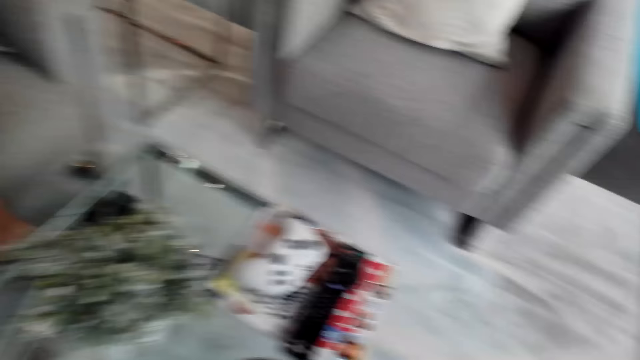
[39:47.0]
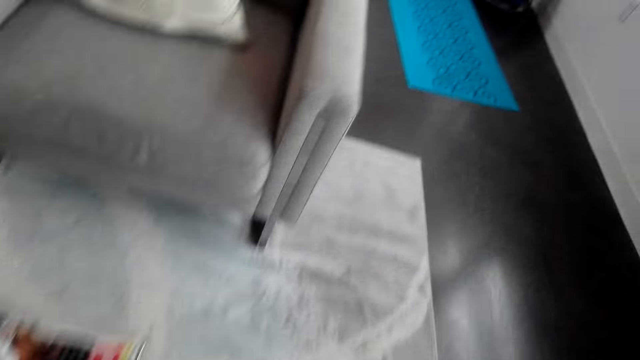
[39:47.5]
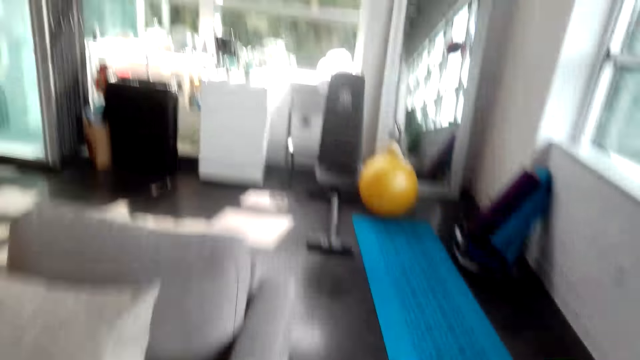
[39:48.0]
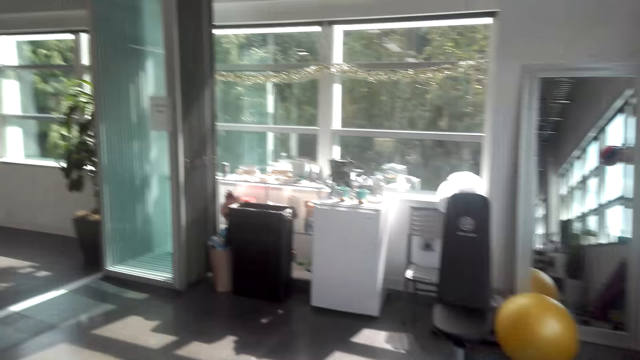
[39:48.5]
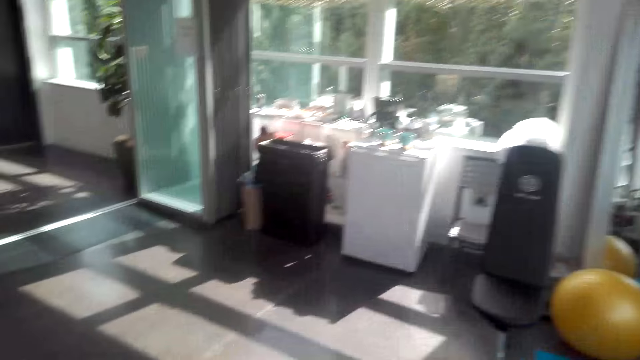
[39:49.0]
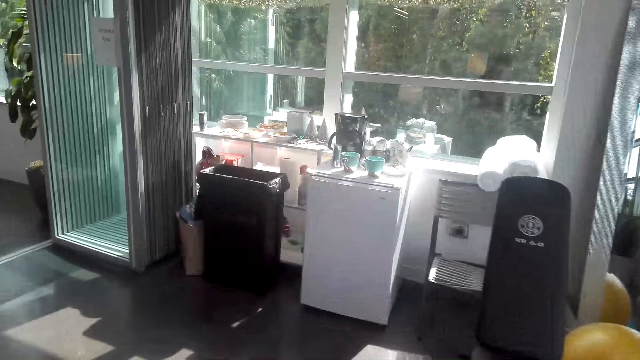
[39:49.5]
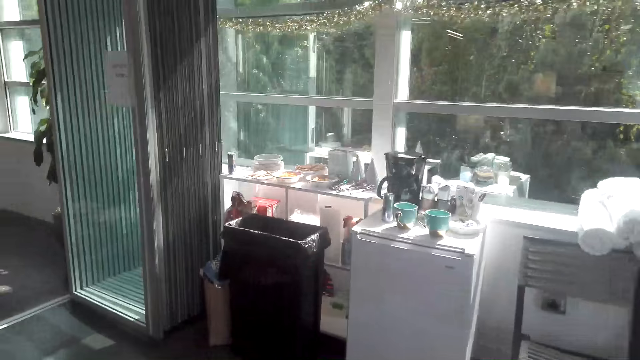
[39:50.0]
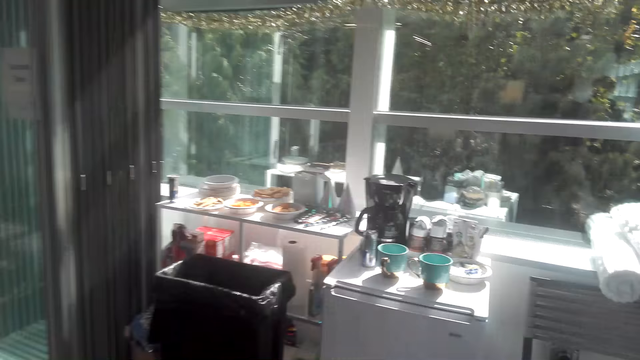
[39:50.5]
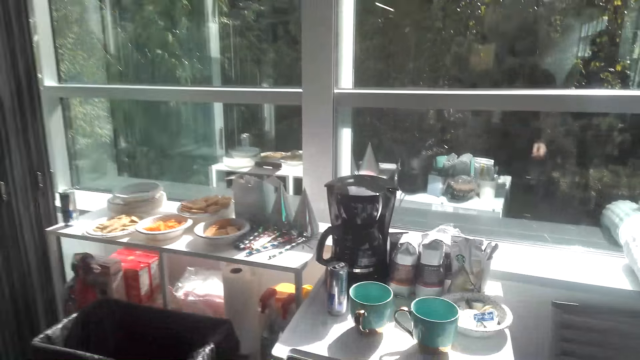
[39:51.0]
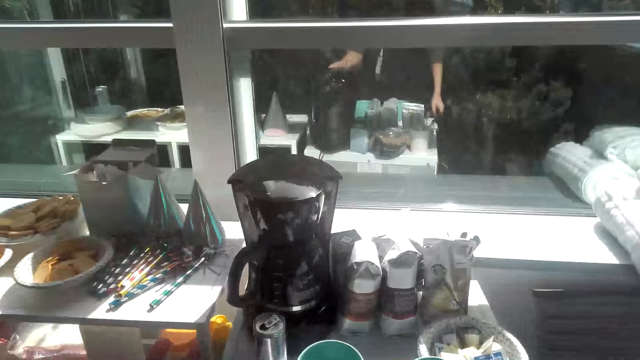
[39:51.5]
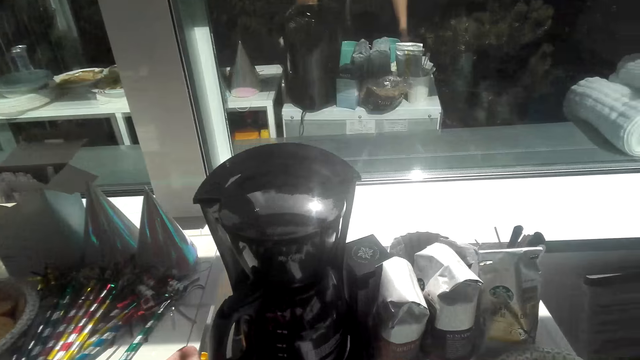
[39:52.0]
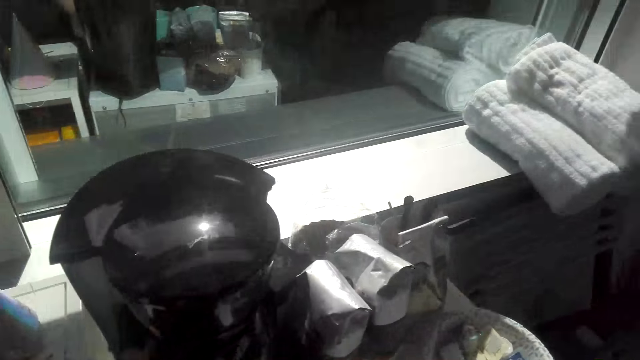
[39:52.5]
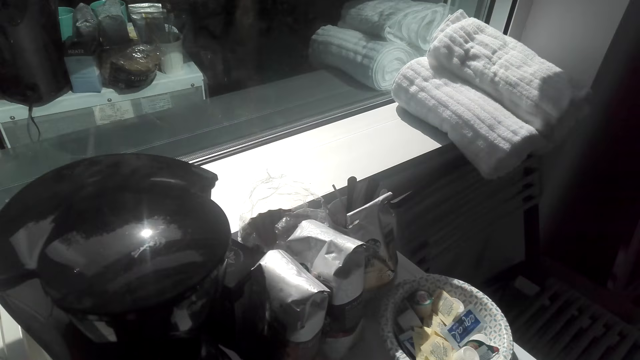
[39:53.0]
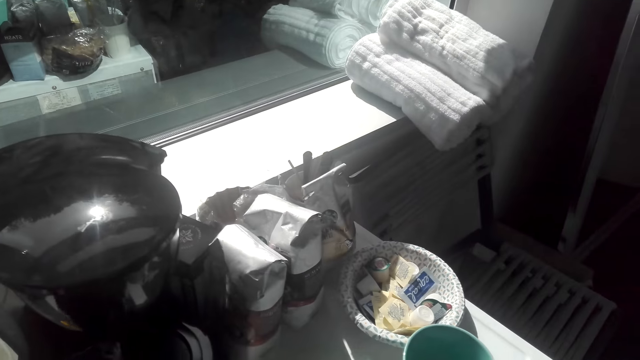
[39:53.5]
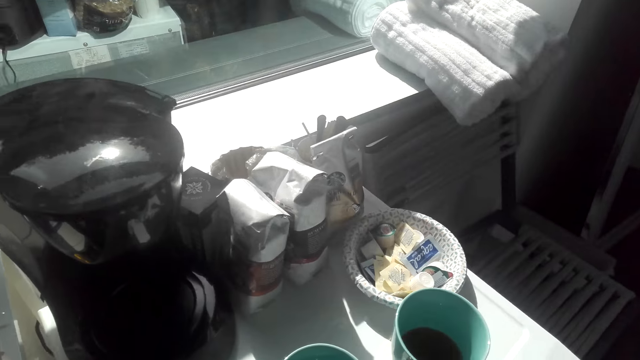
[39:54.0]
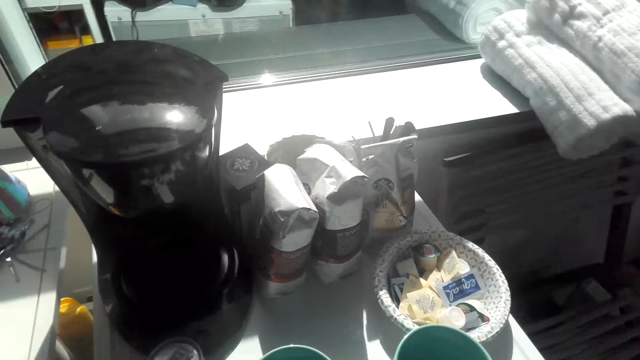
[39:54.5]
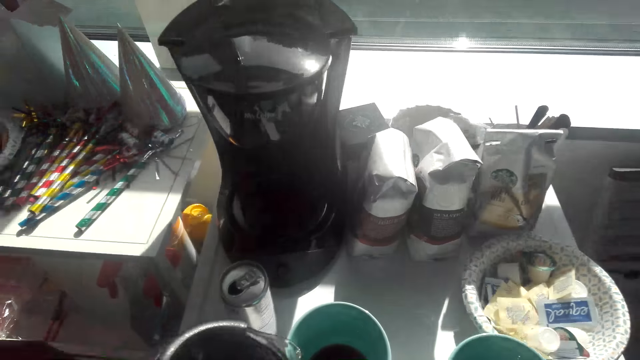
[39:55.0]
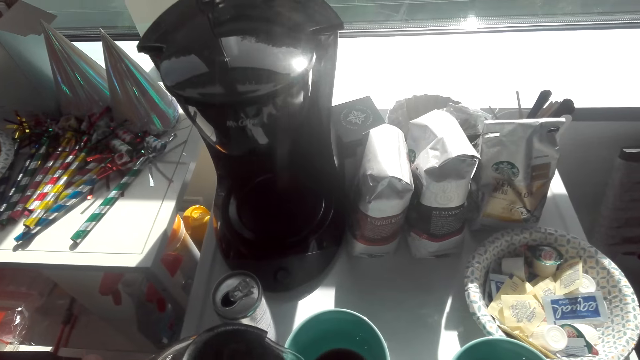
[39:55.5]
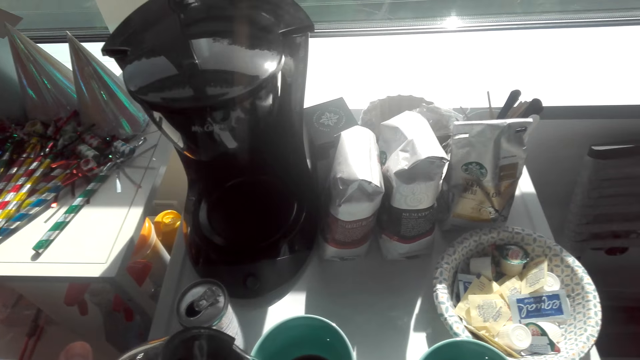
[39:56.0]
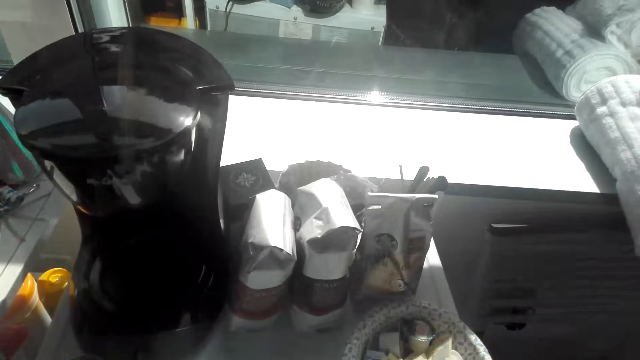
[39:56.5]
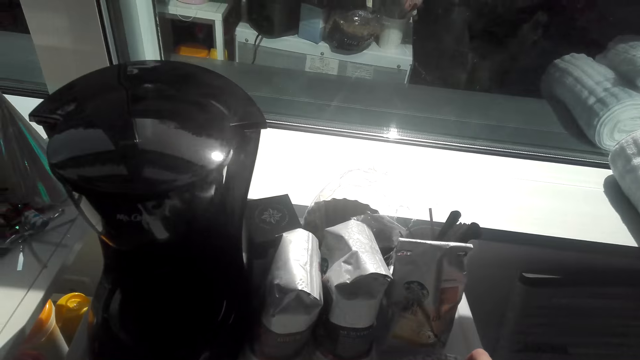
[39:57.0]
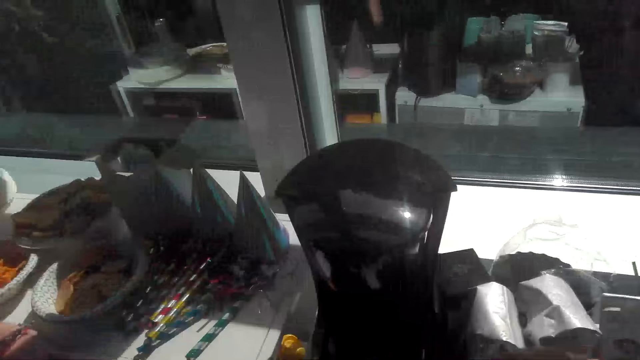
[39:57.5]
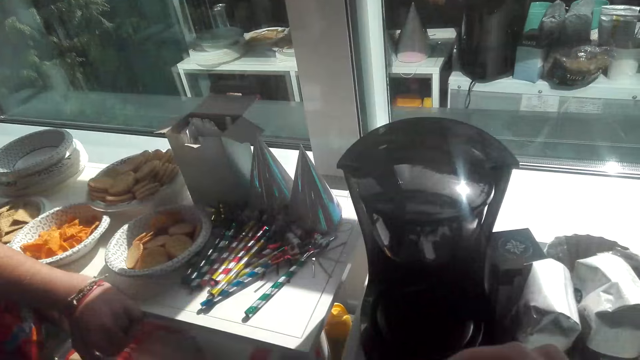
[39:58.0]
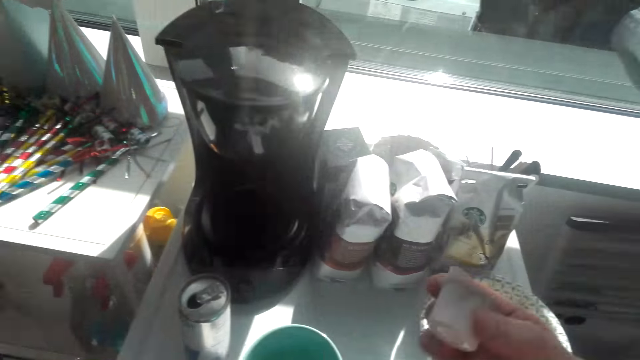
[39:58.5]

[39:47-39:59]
A man walks around the room. The camera wearer pours coffee in the cup.

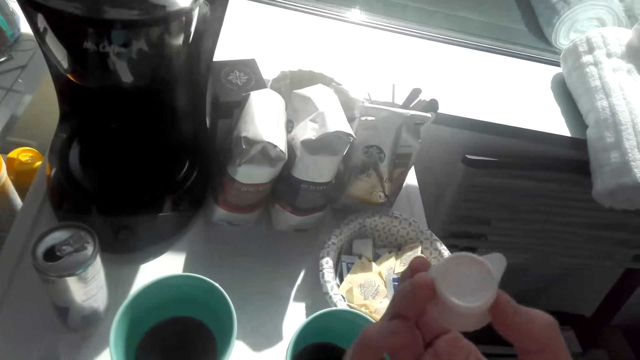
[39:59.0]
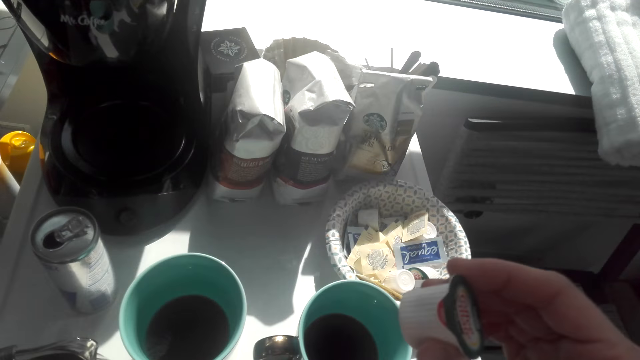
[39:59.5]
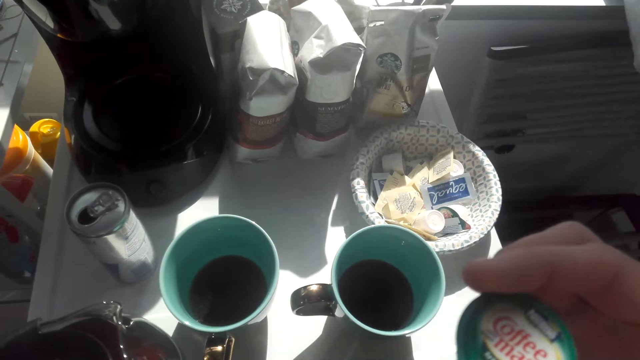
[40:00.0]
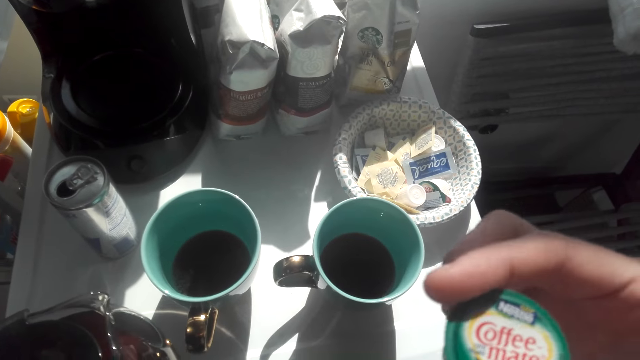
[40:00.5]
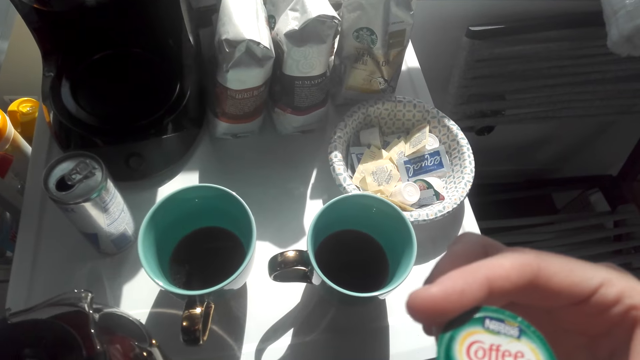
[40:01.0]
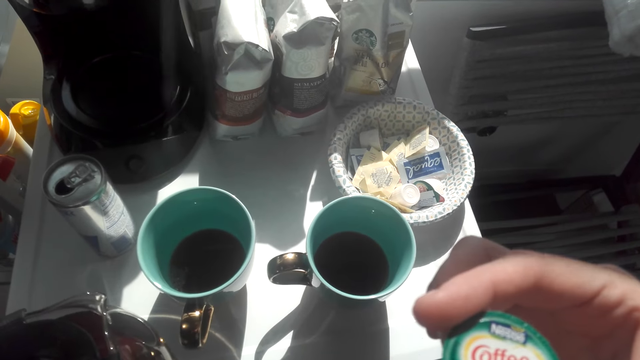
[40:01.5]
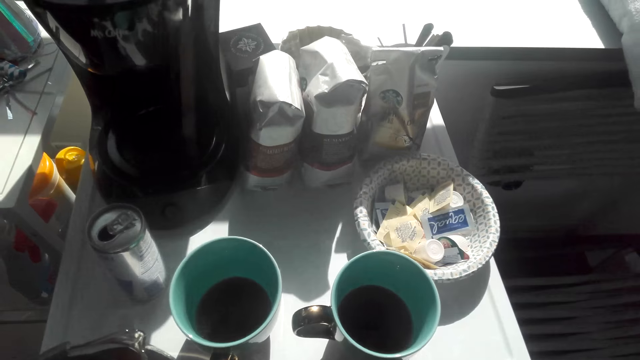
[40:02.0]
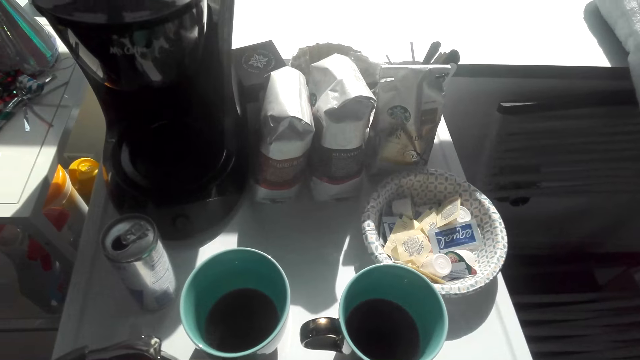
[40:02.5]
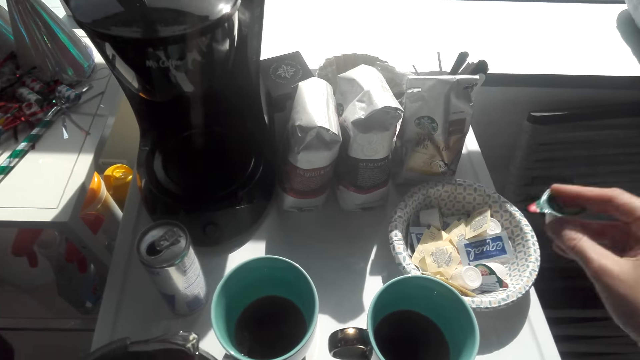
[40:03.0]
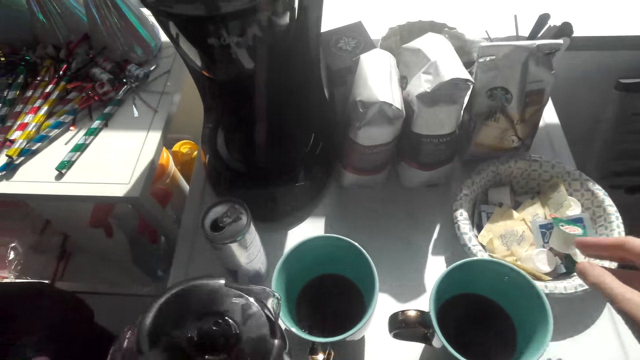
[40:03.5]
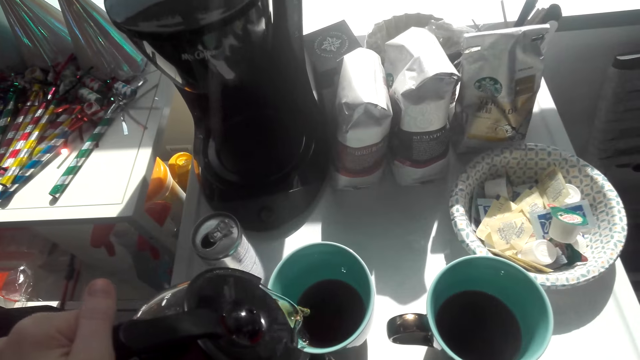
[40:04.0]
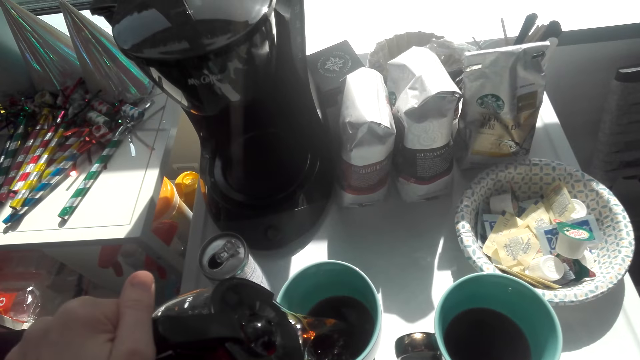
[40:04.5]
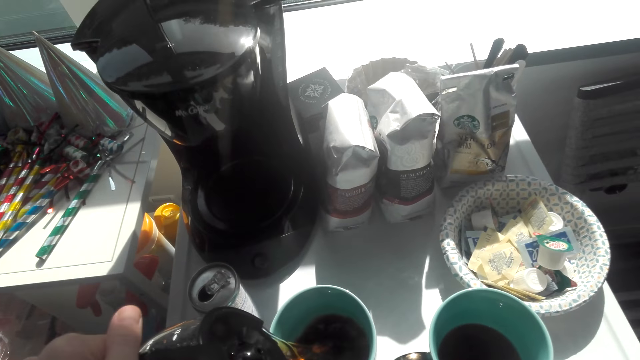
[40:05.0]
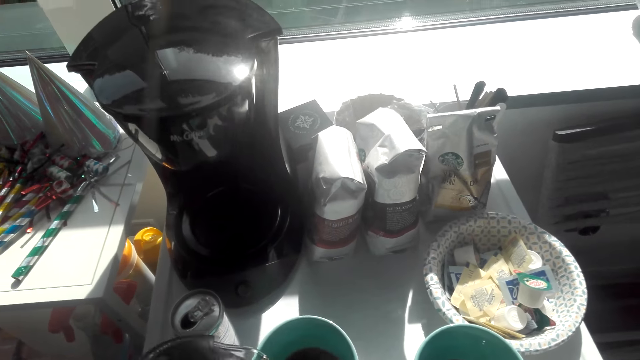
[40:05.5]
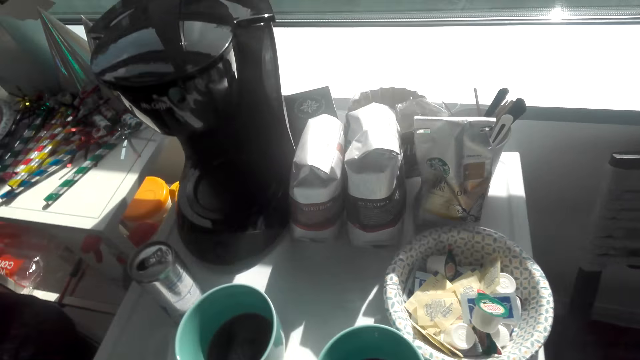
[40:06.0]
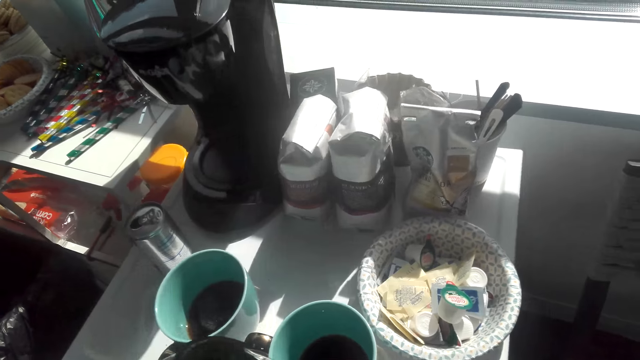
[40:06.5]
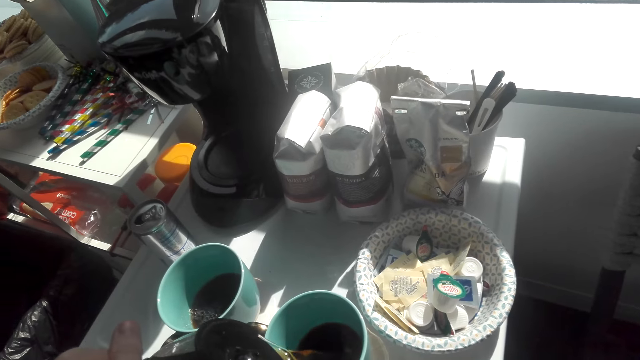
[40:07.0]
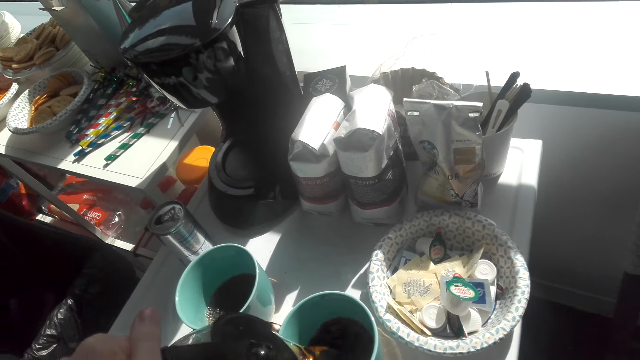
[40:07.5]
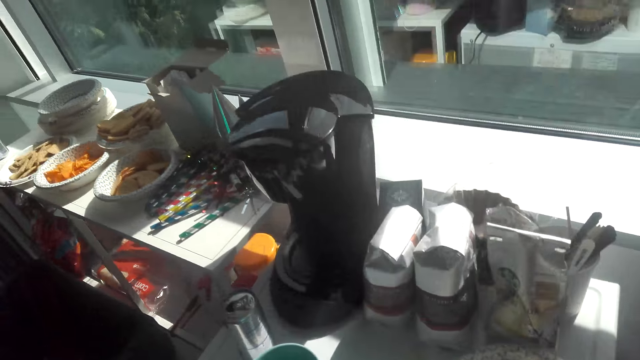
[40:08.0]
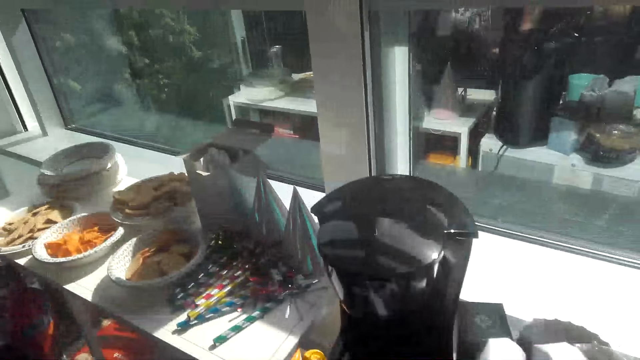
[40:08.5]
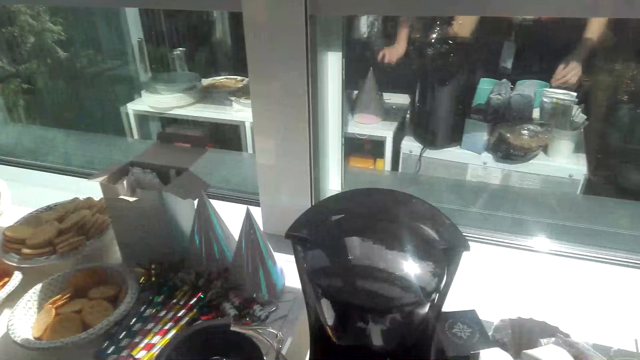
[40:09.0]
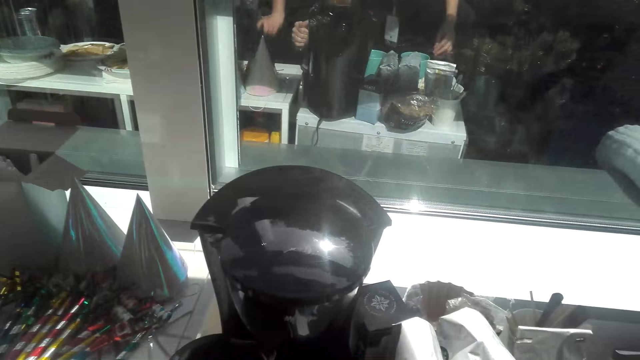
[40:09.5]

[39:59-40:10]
The camera wearer touches the coffee tin. They talk to the man. They pour coffee in the mug with the jug.
